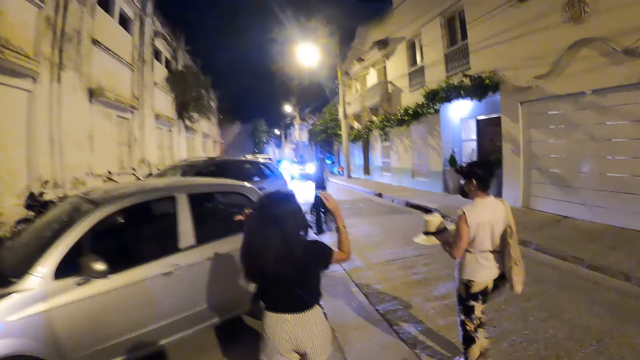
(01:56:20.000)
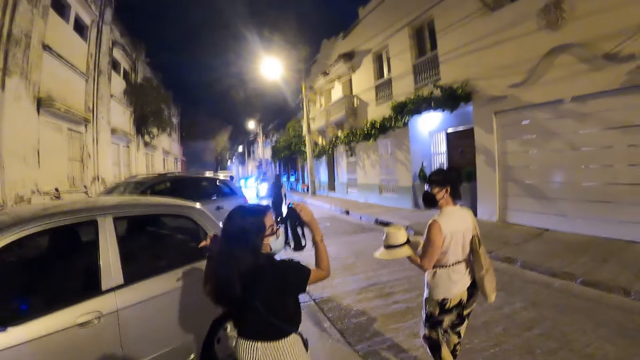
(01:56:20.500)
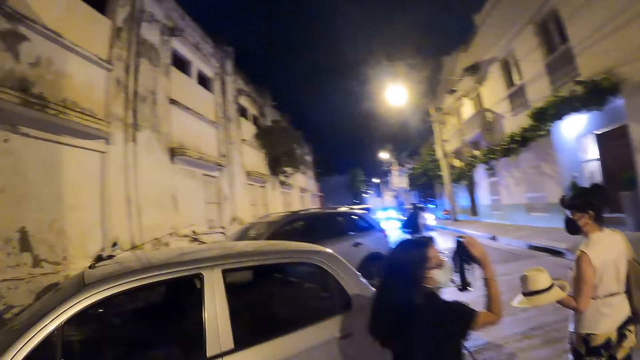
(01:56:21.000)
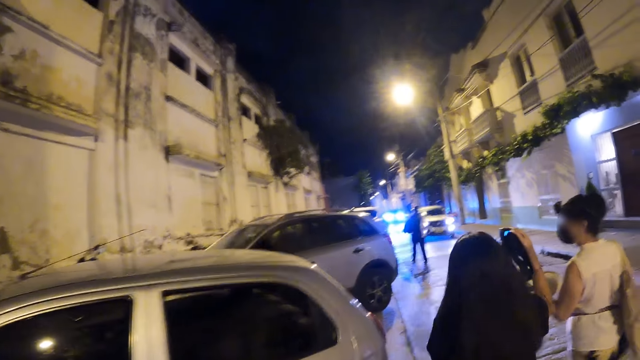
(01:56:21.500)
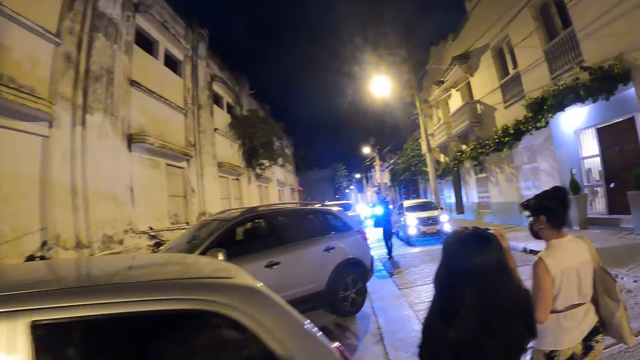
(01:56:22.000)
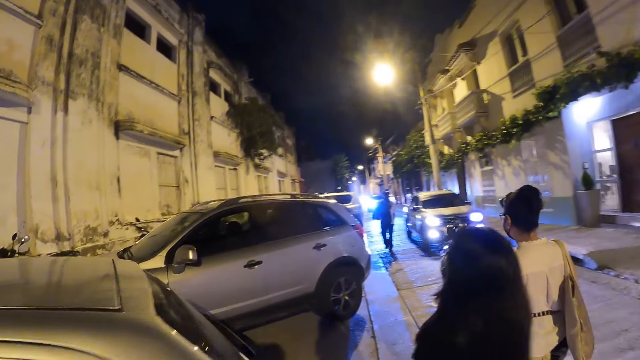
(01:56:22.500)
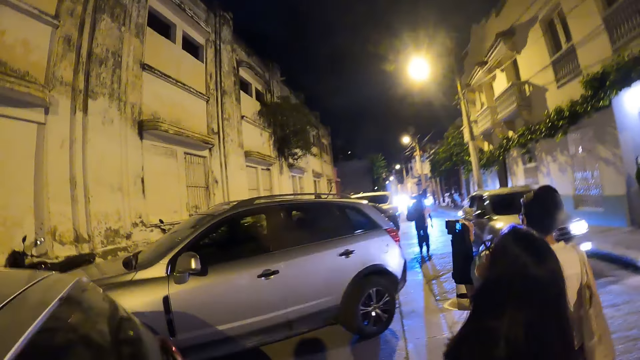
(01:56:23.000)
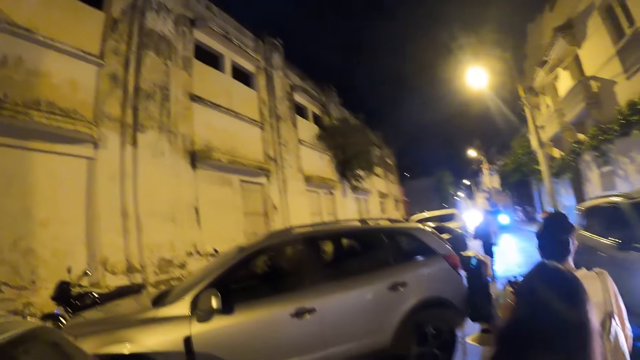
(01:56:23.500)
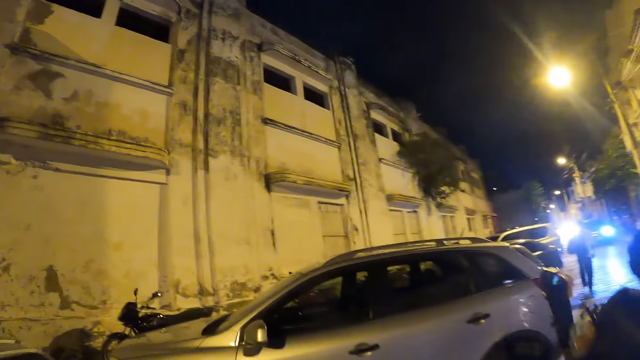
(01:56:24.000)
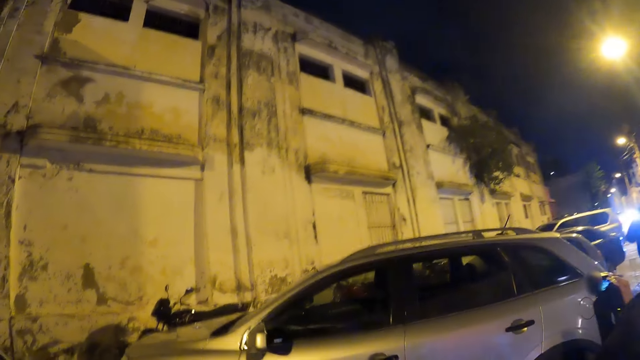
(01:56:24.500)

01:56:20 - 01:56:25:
The woman interacts with another woman.

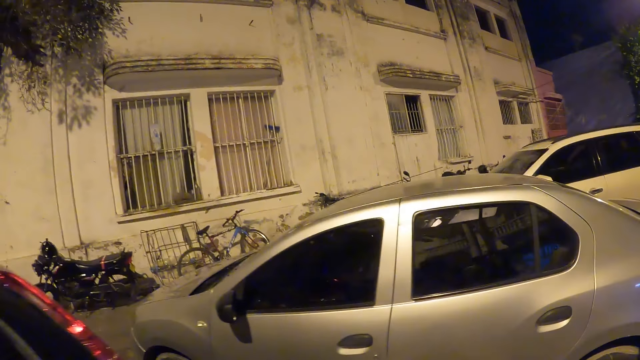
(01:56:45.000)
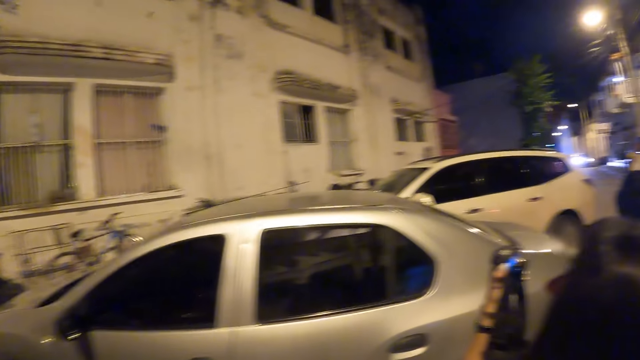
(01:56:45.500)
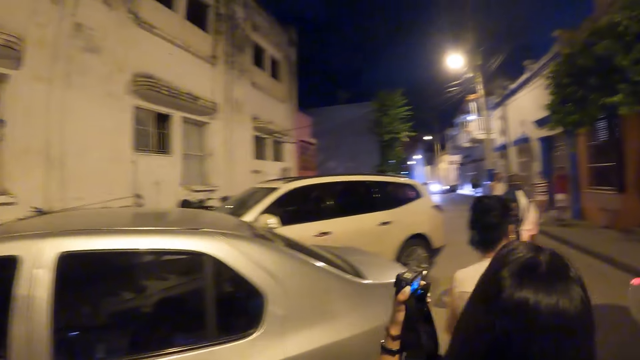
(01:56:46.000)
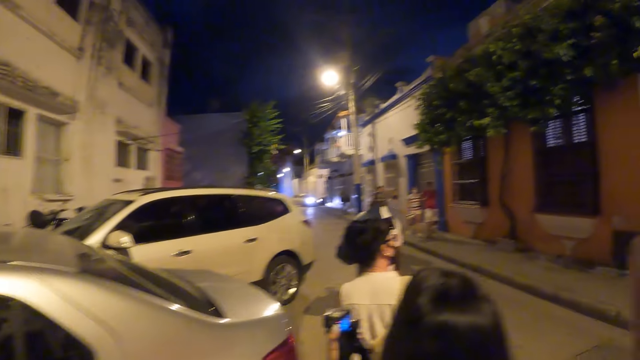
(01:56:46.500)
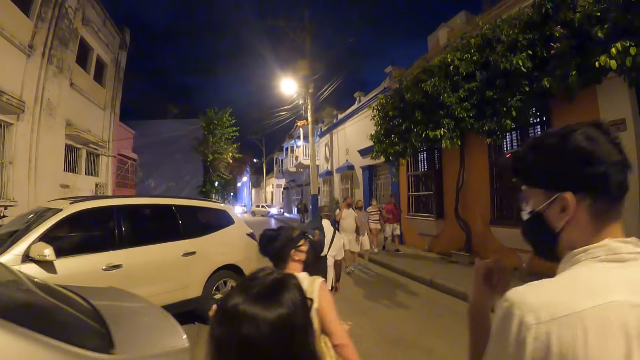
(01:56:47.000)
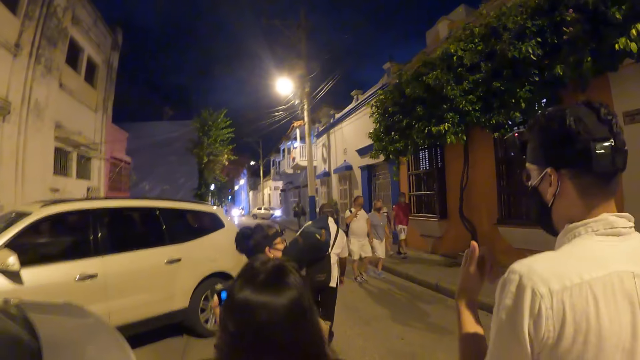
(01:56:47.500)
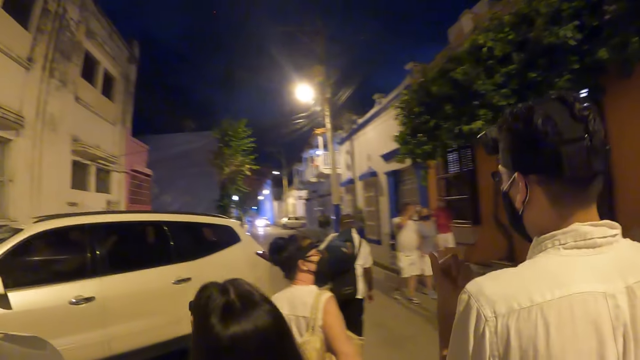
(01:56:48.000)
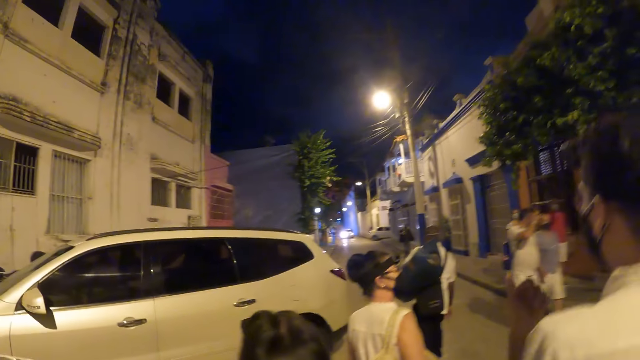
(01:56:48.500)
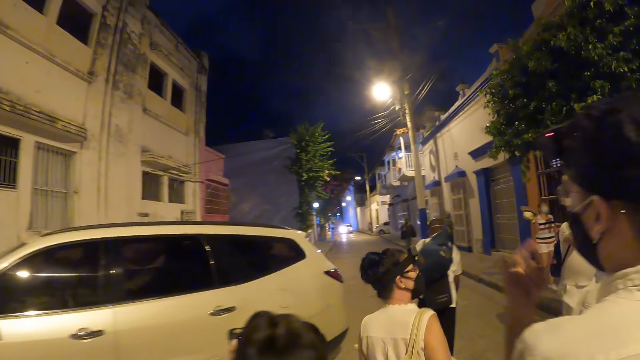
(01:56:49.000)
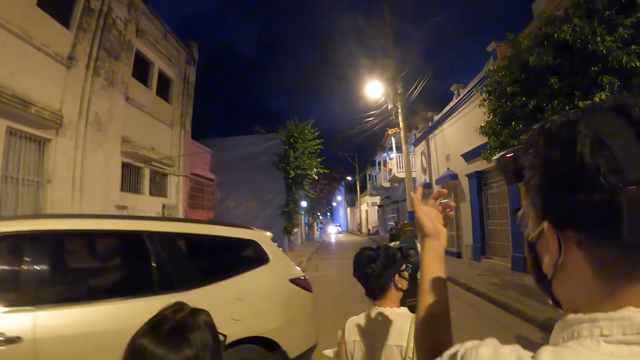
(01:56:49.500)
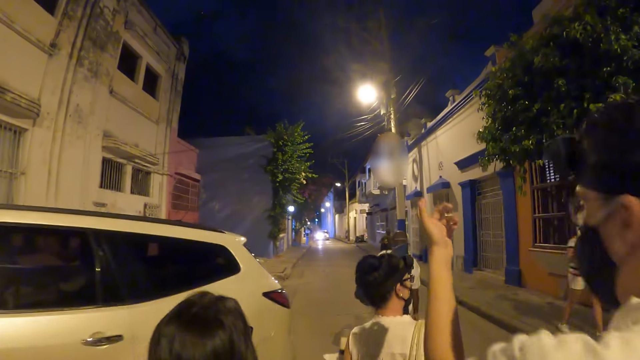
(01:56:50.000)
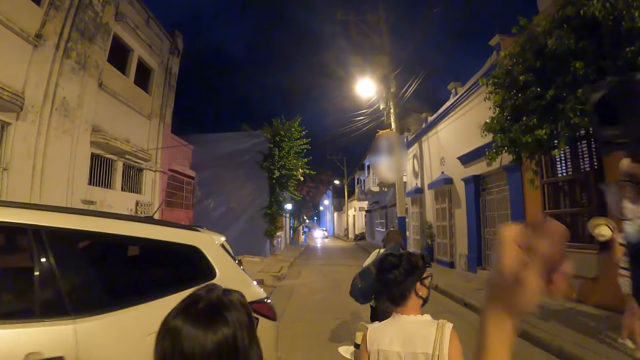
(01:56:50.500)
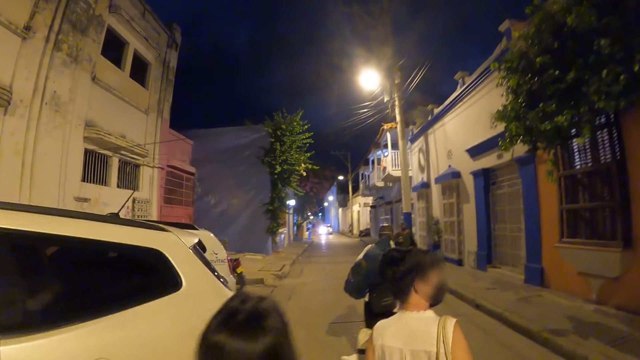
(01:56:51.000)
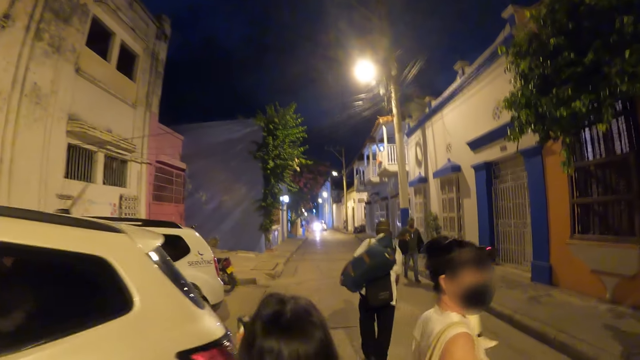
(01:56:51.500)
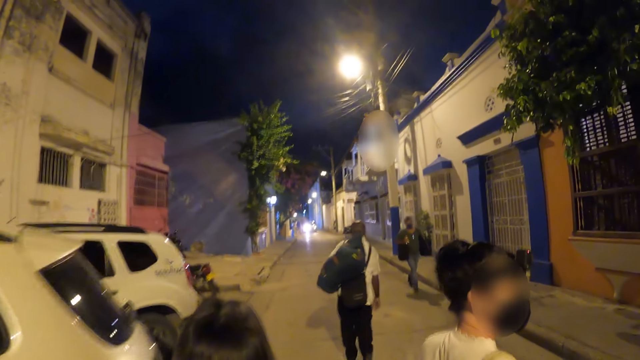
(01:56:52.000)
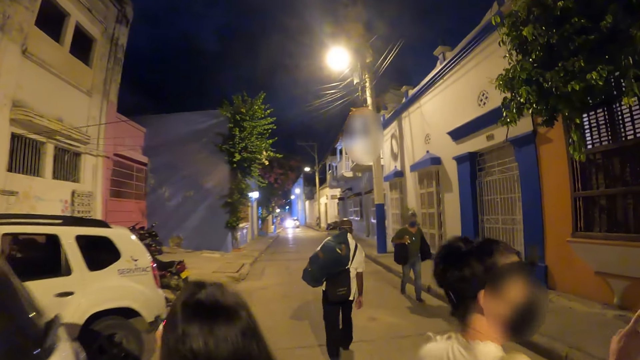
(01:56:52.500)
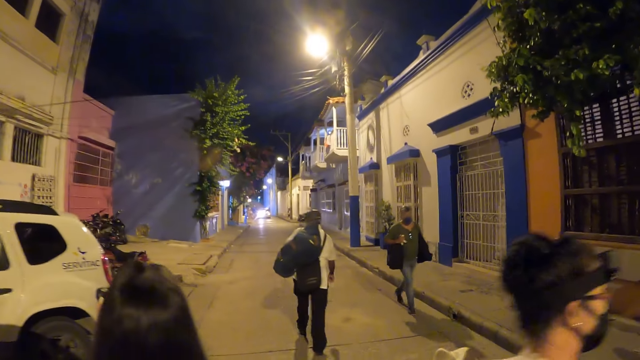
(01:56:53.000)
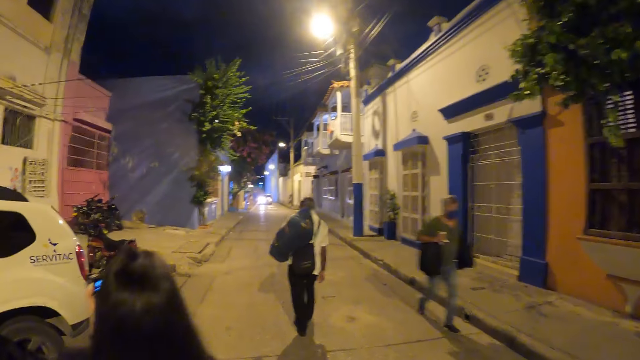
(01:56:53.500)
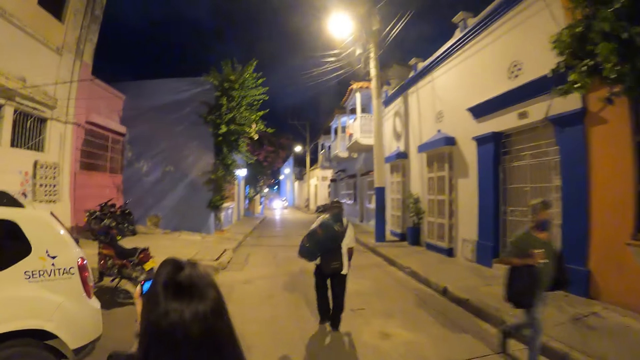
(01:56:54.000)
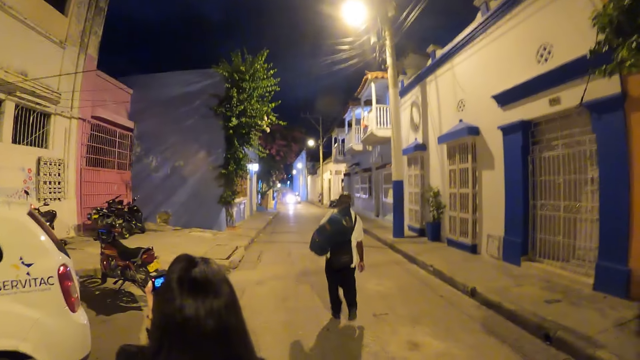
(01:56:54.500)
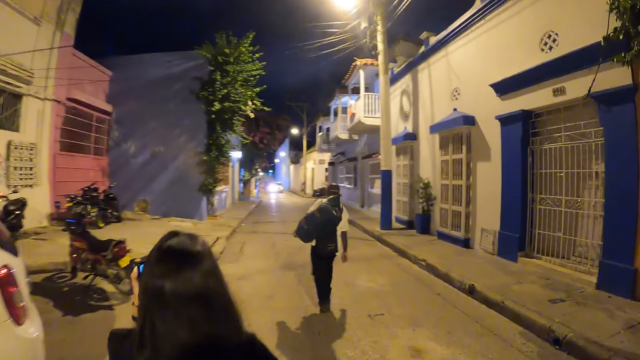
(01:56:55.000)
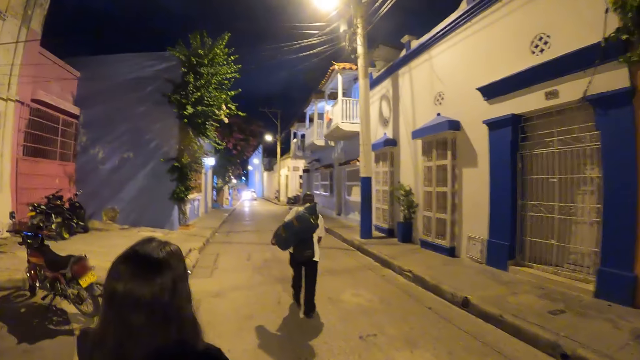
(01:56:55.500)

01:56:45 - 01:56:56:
The man interacts with the woman. The man interacts with the camera wearer.

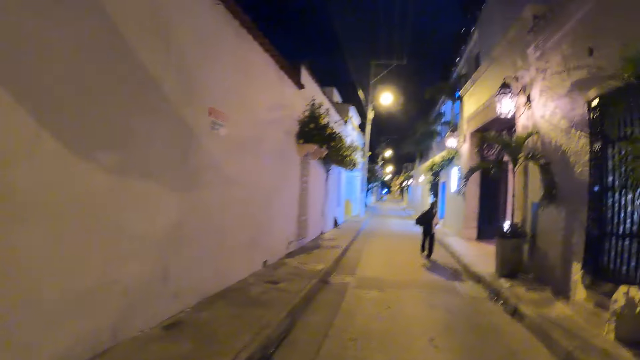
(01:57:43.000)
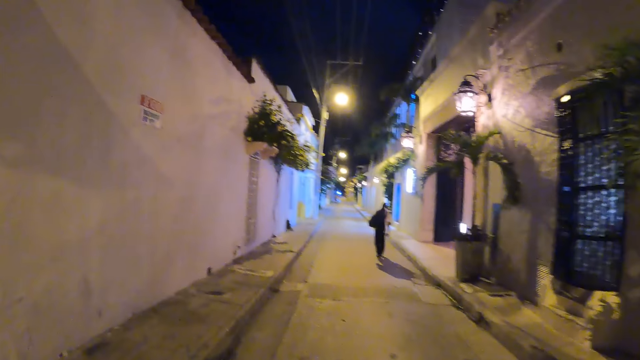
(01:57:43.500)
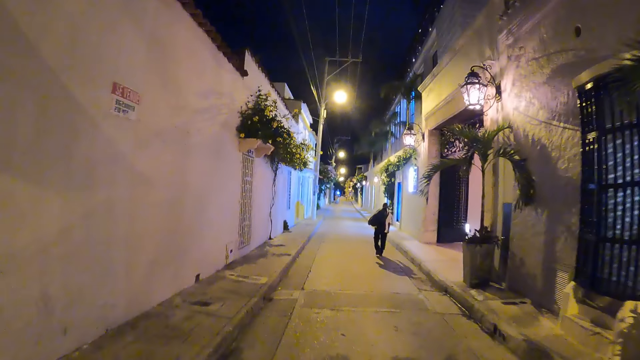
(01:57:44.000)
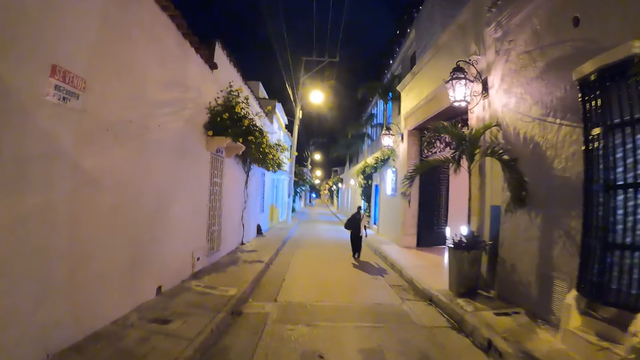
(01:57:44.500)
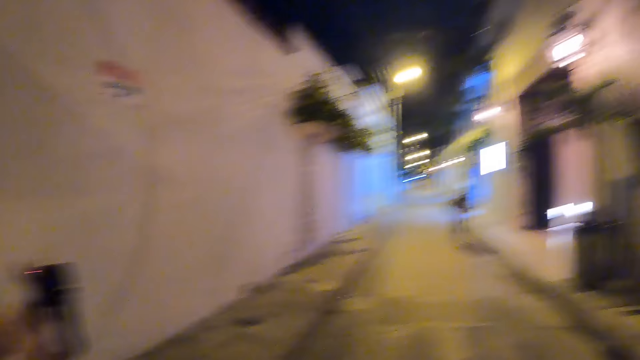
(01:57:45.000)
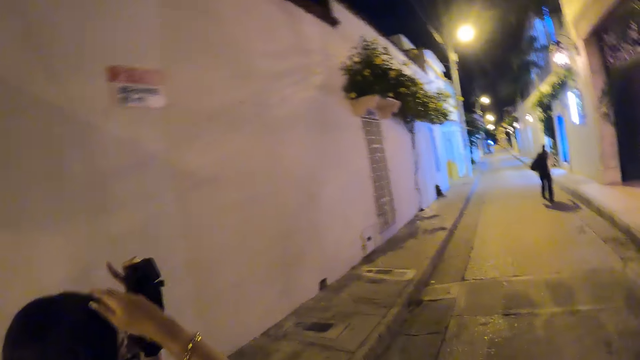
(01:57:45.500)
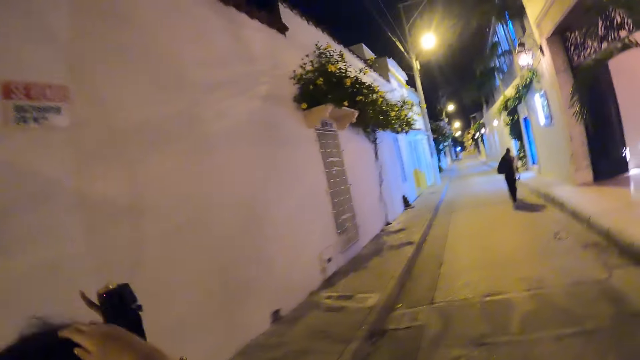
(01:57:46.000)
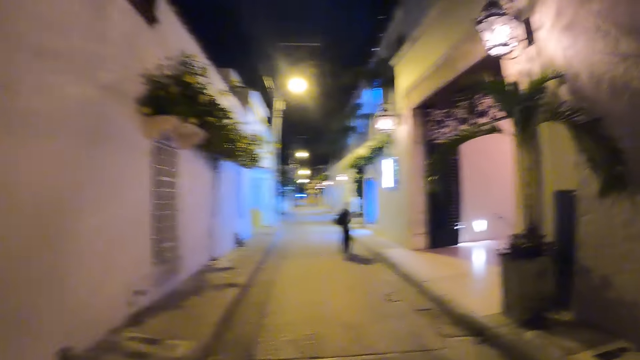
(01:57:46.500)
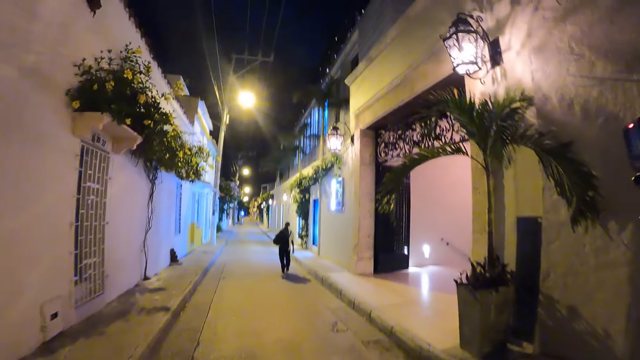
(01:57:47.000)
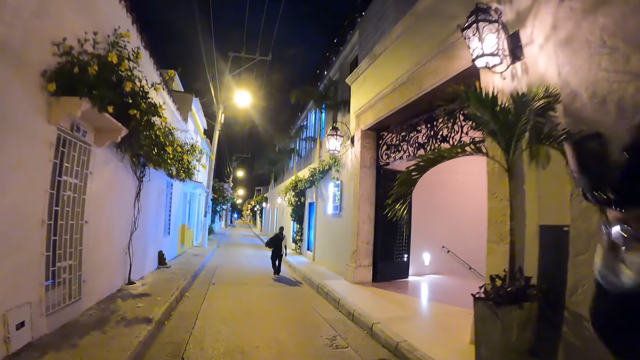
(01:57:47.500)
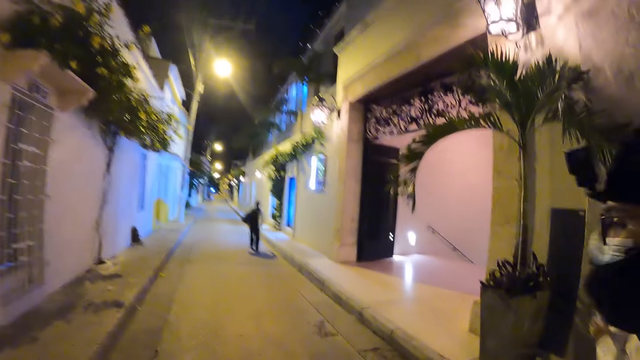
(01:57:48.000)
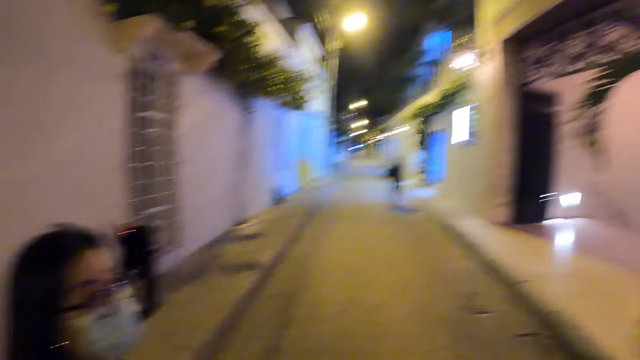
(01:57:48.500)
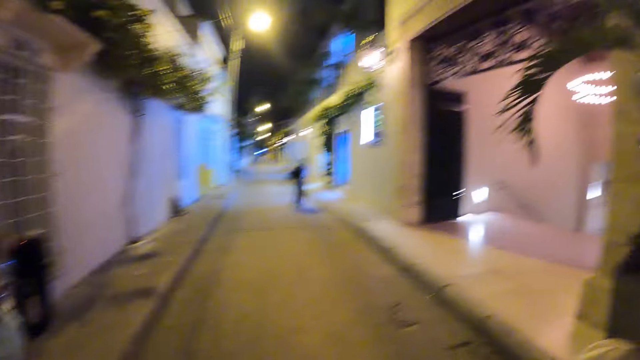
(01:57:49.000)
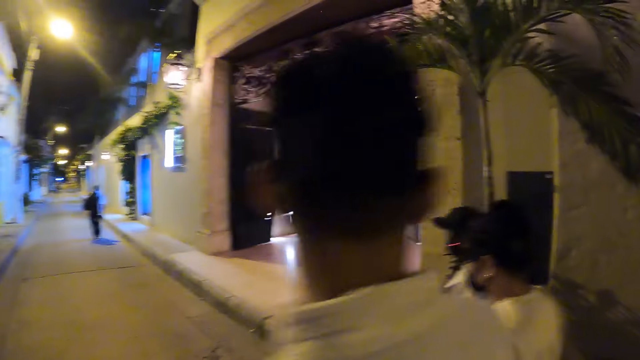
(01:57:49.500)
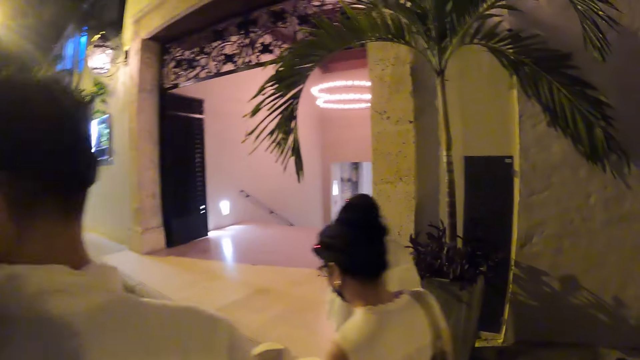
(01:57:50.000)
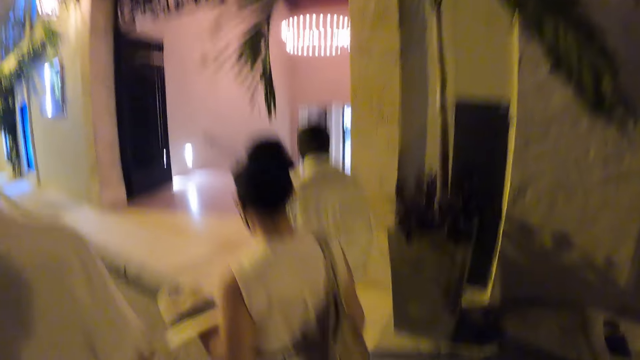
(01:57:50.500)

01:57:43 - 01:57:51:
The woman adjusts her hair with her right hand. The camera wearer looks around.
